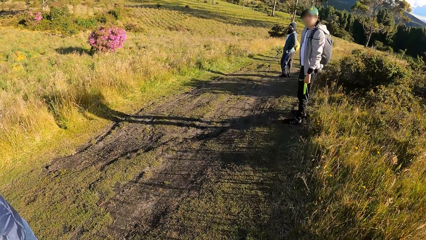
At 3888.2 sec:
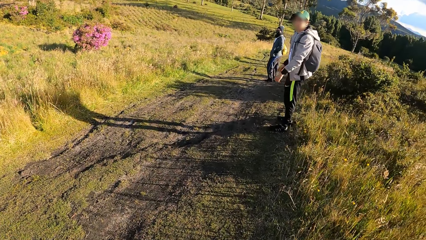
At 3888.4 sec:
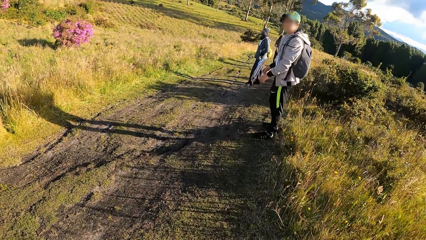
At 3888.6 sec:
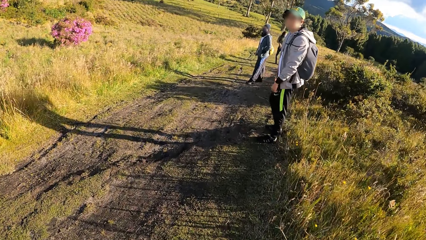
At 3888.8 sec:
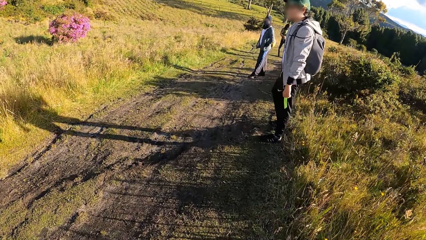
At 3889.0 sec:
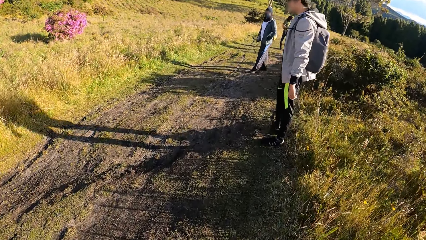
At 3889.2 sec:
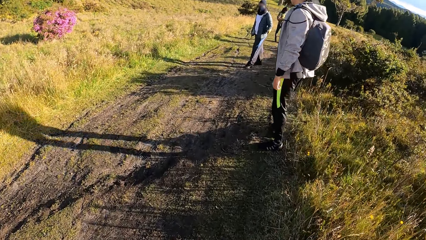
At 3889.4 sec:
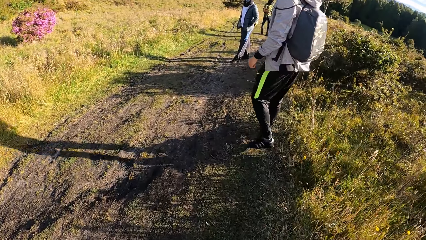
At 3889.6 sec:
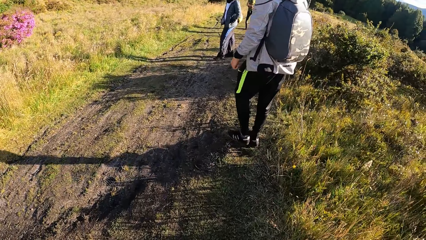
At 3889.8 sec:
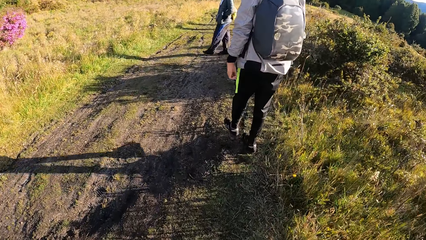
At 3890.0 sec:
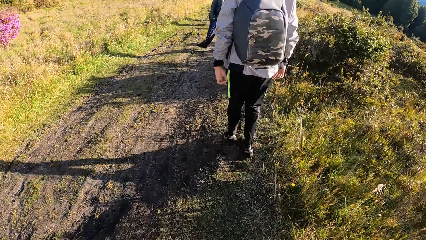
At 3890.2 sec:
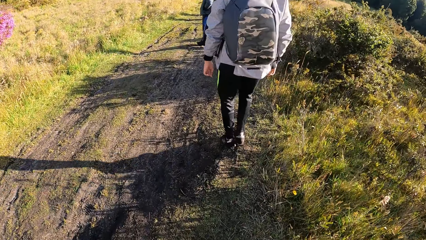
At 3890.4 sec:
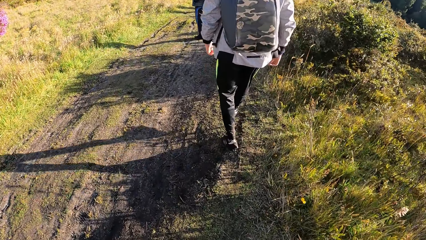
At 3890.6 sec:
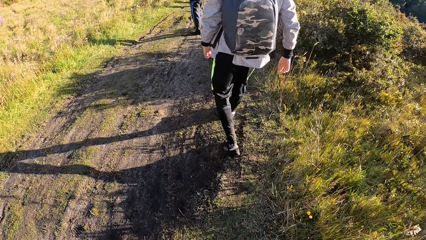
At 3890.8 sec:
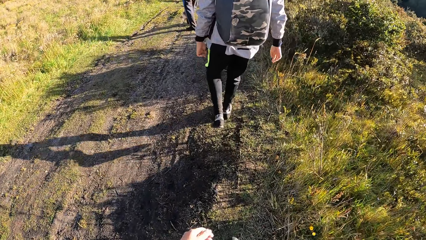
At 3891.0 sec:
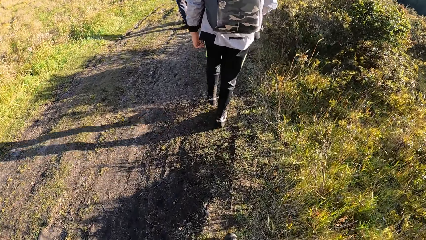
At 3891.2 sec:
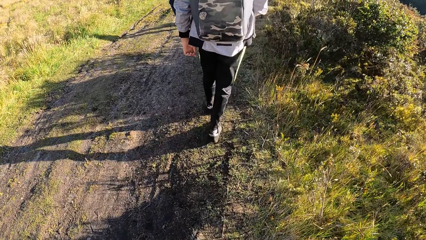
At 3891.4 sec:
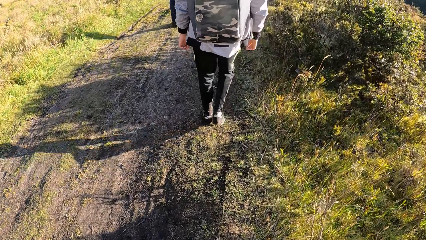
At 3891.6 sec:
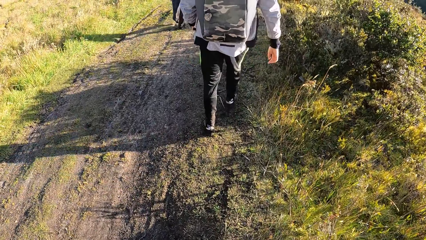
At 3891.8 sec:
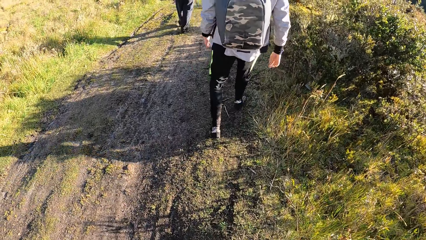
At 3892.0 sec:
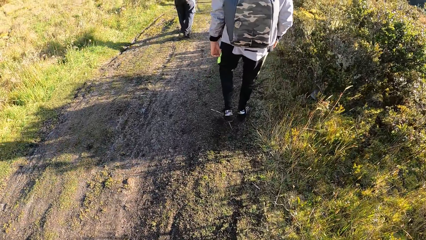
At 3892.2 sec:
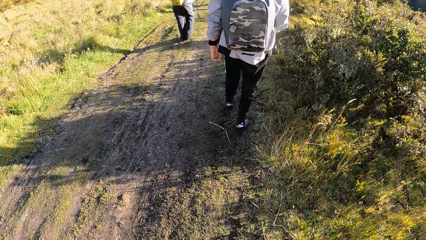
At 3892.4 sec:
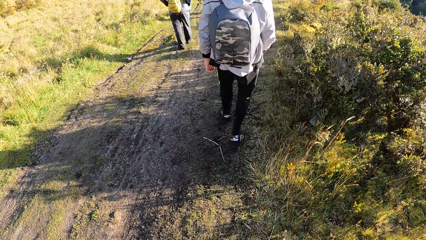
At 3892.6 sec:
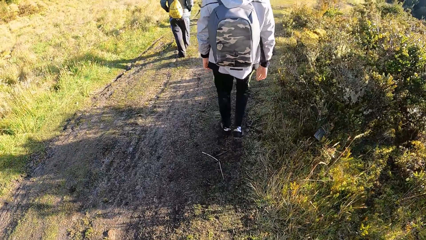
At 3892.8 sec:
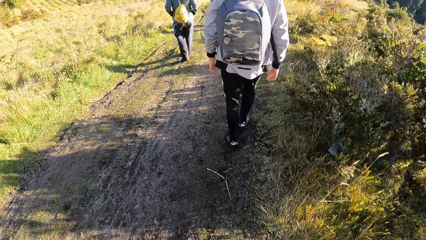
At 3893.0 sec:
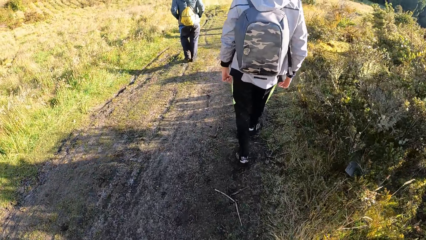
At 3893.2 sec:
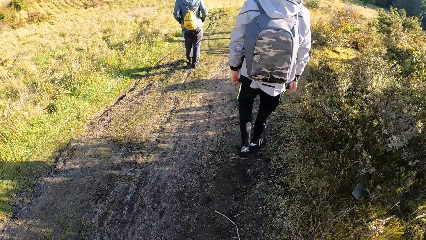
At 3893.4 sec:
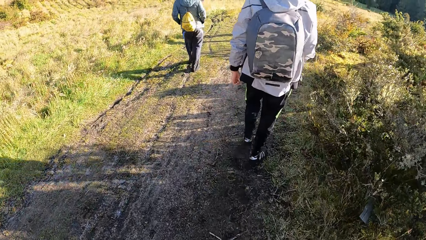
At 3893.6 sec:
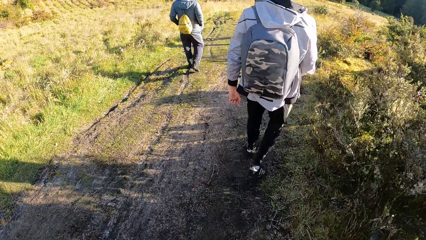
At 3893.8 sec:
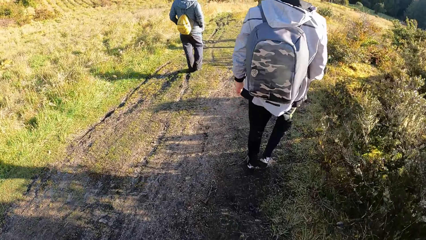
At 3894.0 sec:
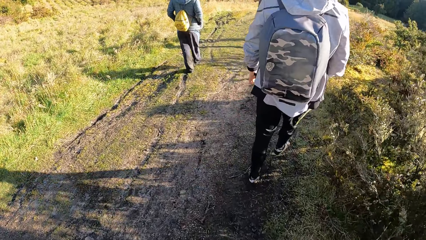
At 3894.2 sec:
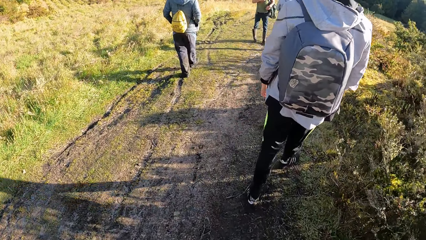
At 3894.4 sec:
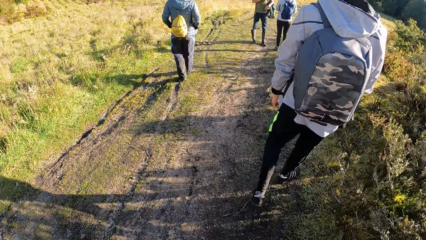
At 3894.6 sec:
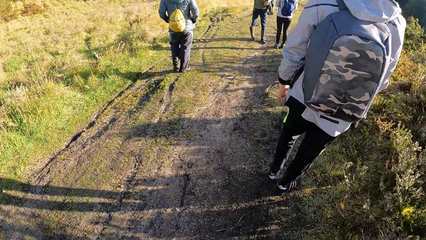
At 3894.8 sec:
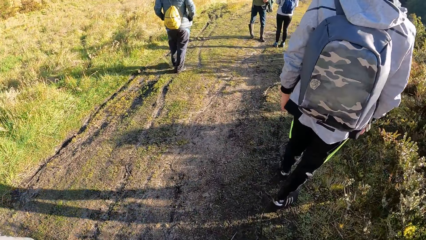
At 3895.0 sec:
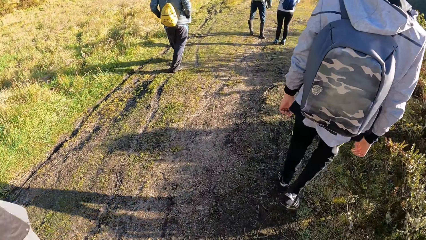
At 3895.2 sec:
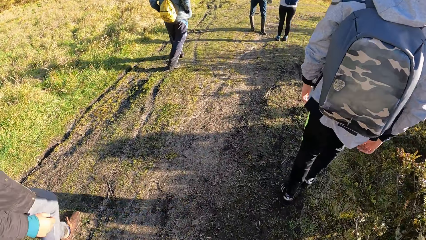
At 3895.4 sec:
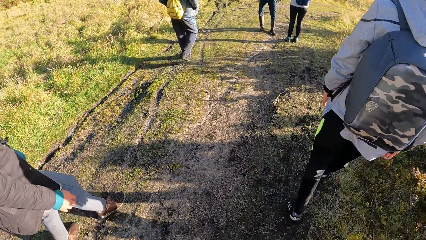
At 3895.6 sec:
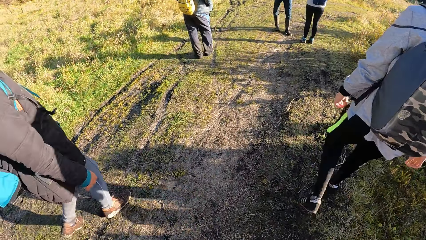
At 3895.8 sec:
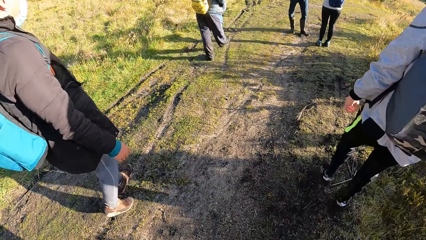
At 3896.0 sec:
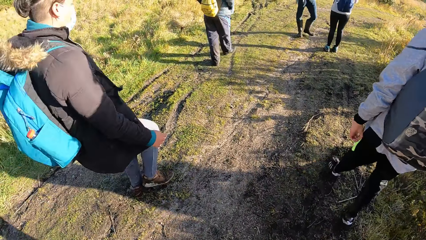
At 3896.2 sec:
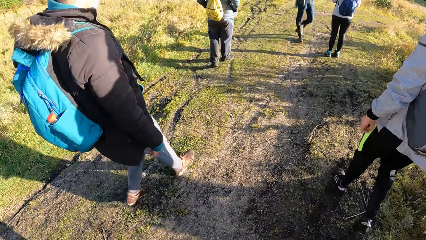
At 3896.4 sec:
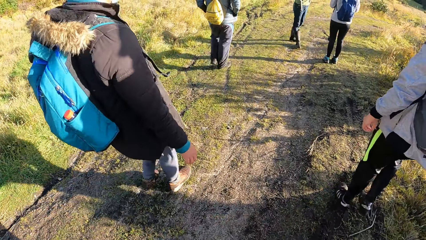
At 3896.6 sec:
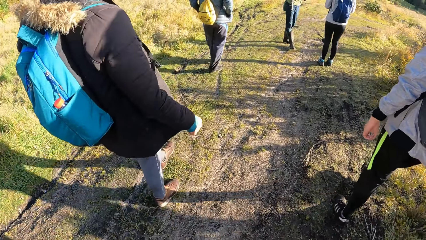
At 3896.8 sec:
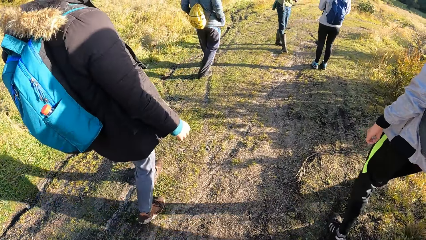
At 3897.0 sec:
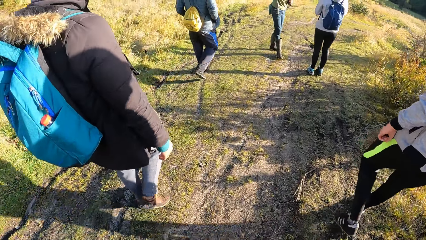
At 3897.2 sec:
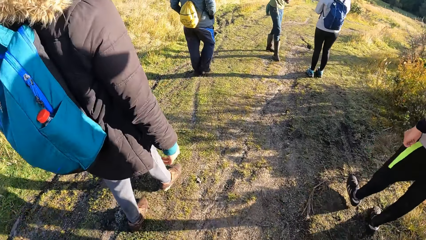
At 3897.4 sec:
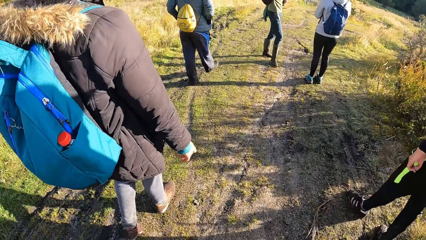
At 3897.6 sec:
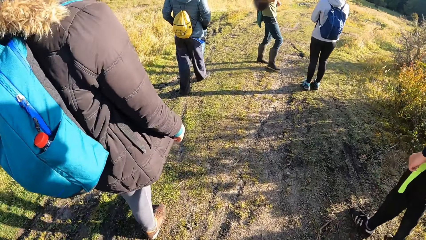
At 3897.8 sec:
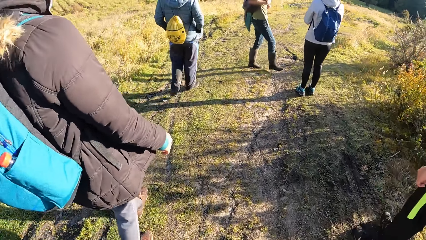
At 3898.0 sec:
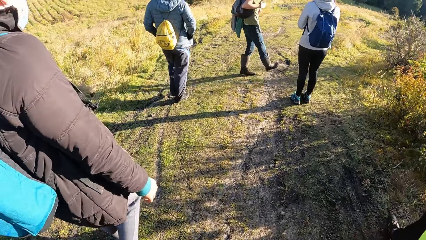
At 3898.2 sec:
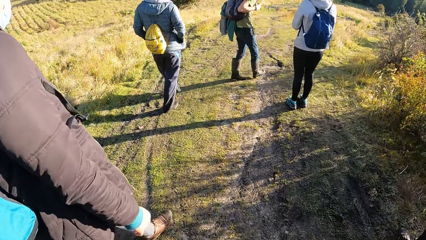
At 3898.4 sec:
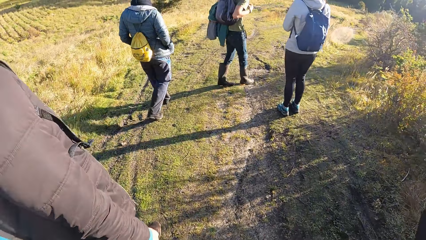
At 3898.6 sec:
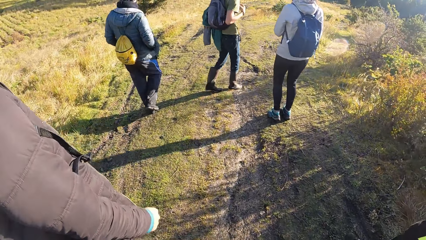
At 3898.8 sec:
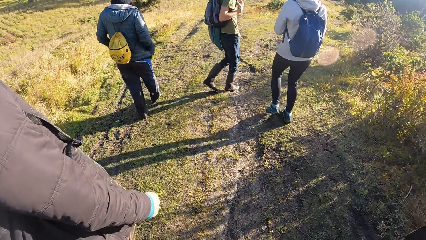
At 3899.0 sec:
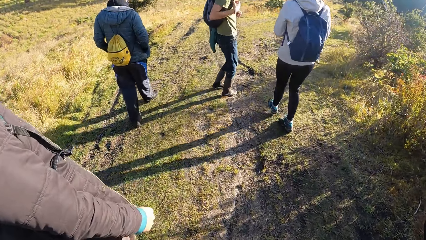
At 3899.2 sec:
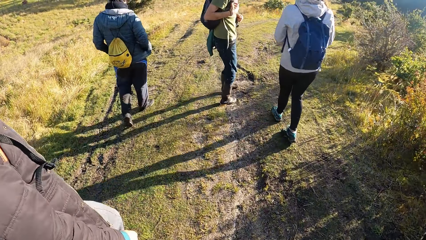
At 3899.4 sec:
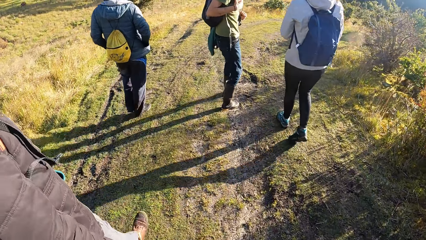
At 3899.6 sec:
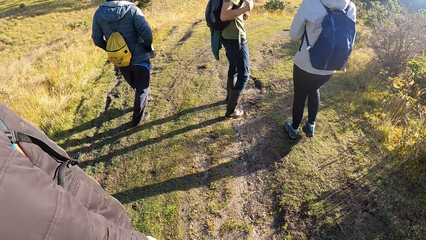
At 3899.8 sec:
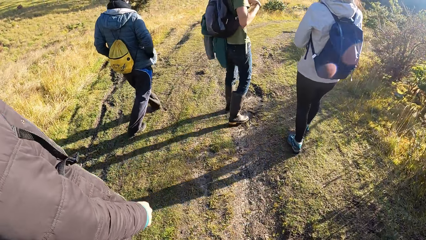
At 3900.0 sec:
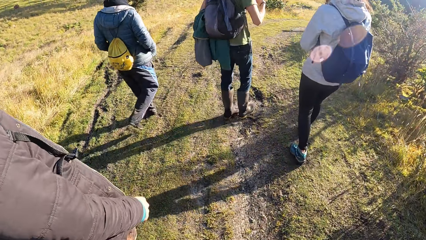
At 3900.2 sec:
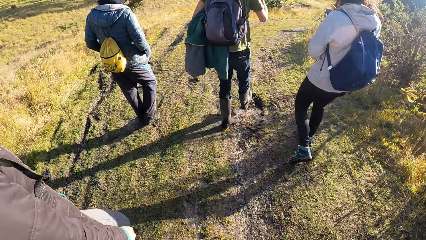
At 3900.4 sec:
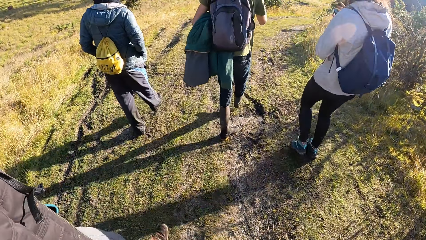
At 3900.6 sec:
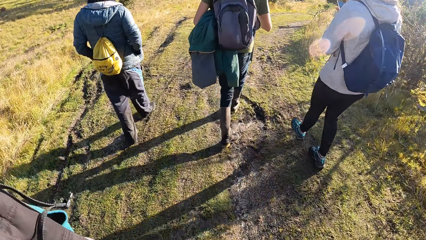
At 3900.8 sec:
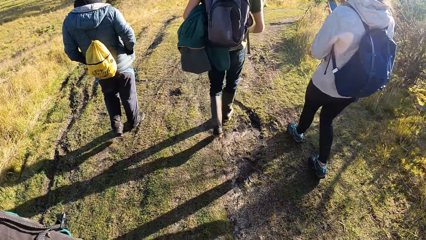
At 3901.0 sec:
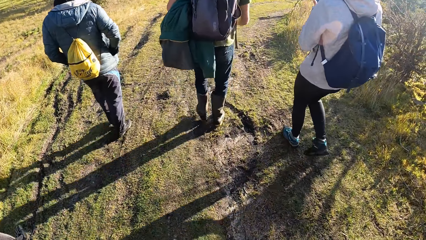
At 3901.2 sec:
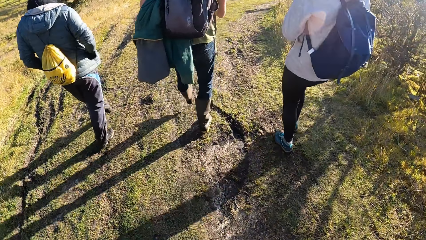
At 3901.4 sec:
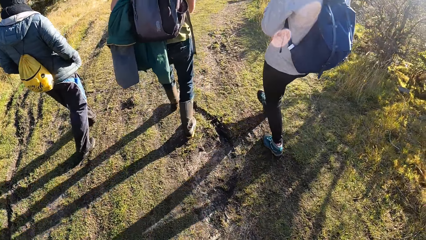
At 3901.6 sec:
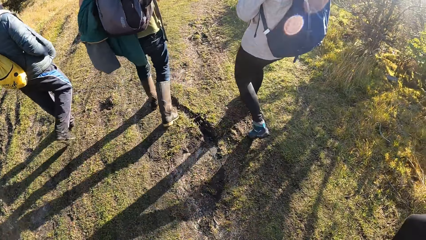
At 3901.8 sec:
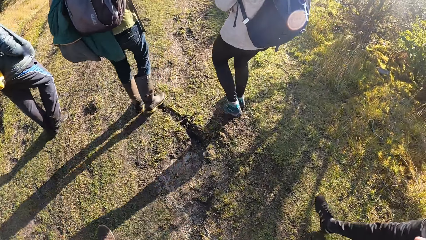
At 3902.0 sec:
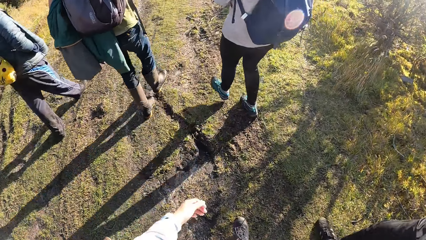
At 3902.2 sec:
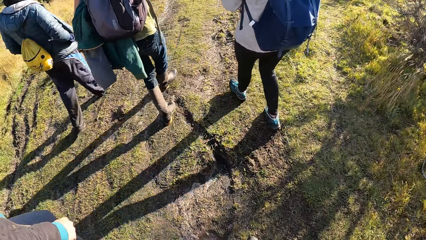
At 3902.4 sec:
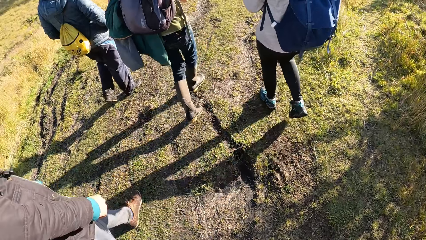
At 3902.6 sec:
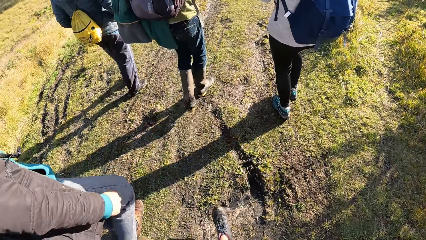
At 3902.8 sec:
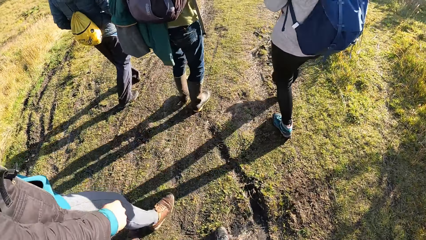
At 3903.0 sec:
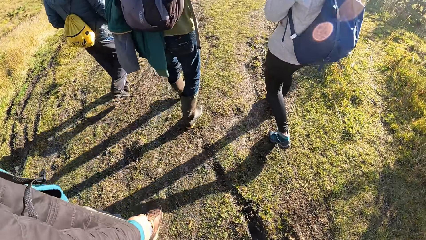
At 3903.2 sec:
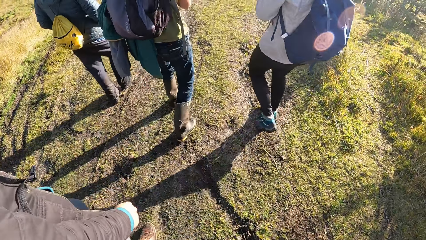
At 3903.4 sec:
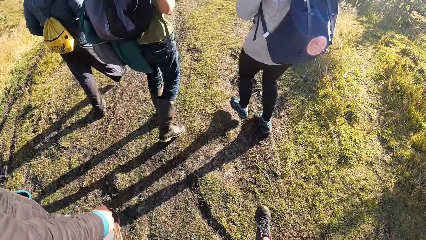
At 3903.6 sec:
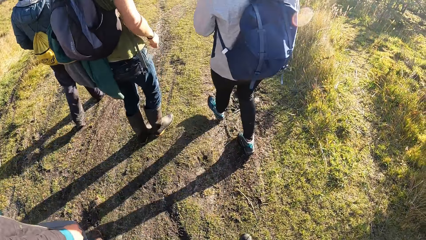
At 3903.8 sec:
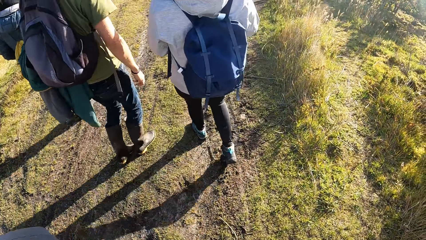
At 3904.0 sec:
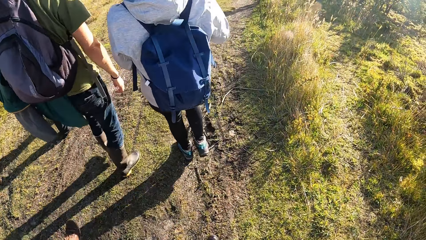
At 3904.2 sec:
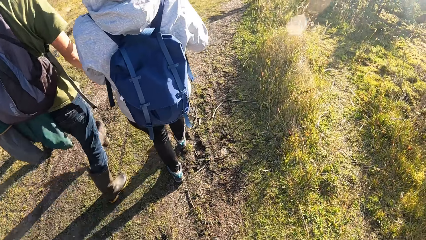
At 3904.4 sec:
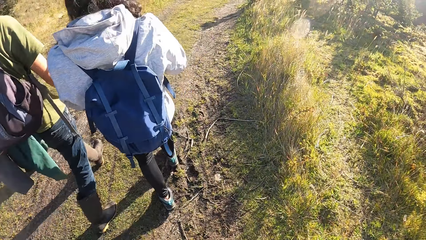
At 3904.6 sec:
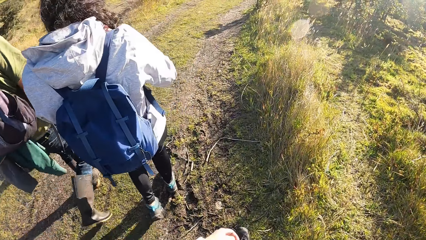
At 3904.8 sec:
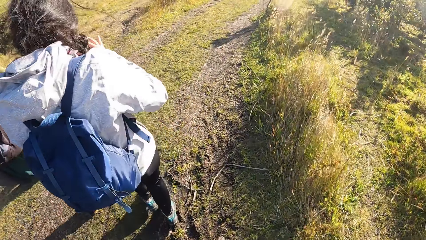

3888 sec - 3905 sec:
The camera wearer walks around the field. A woman stands in the field. A man stands in the field. The man walks around the field. The woman walks around the field.
